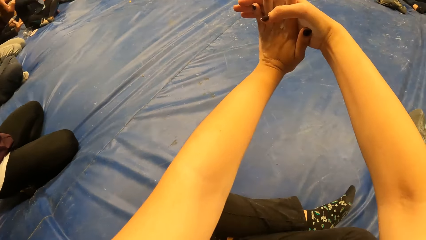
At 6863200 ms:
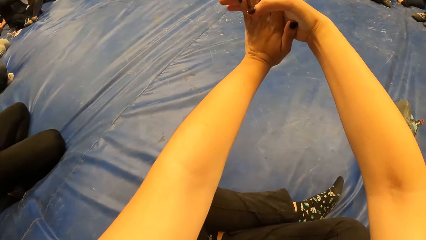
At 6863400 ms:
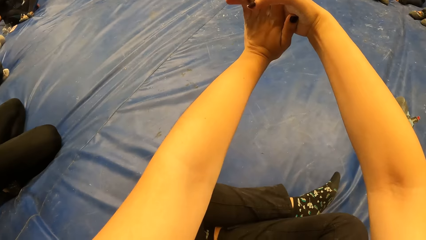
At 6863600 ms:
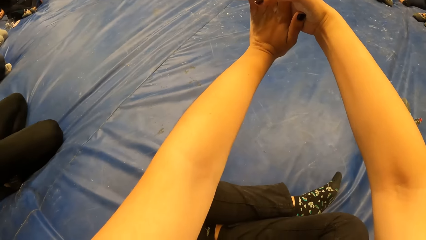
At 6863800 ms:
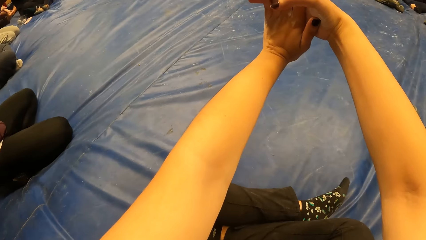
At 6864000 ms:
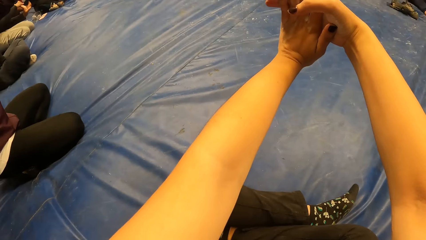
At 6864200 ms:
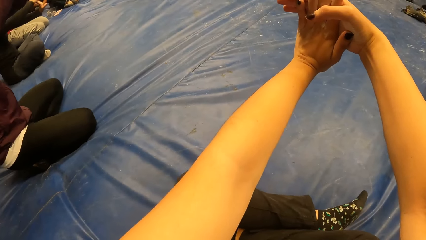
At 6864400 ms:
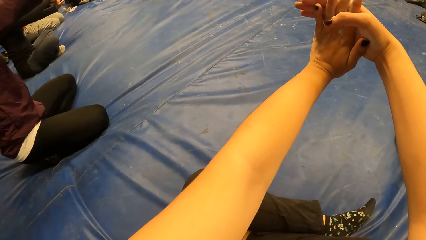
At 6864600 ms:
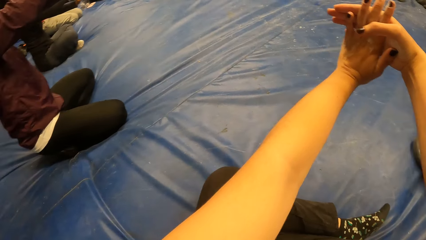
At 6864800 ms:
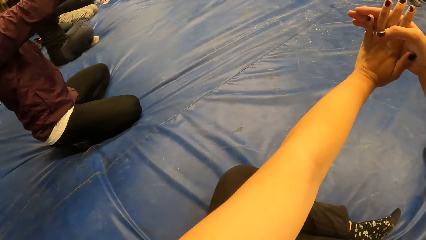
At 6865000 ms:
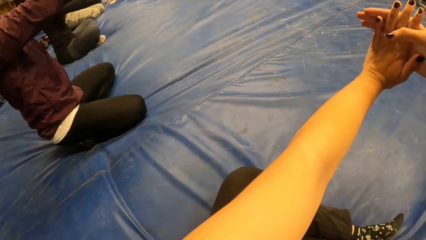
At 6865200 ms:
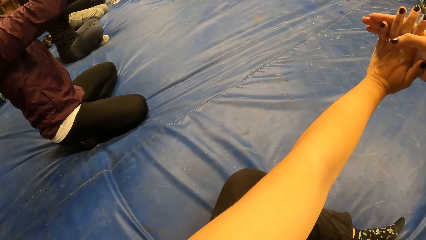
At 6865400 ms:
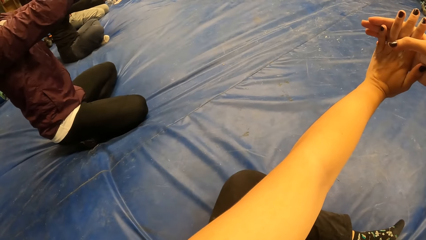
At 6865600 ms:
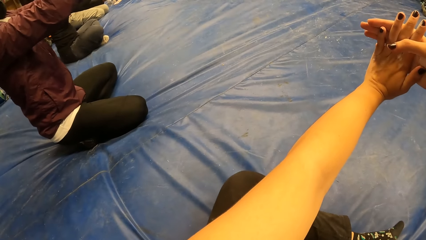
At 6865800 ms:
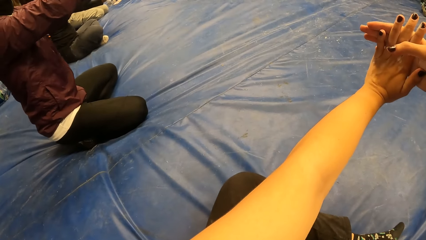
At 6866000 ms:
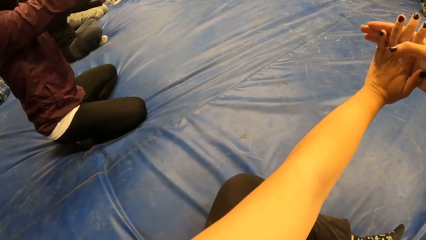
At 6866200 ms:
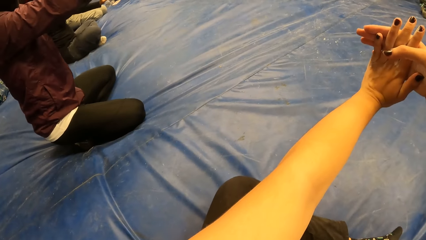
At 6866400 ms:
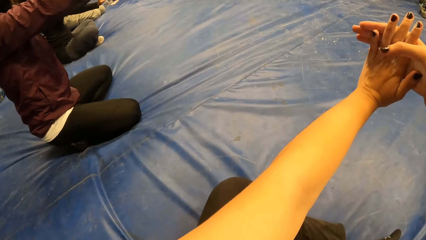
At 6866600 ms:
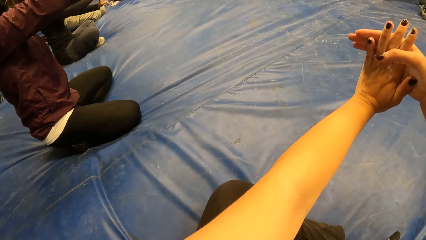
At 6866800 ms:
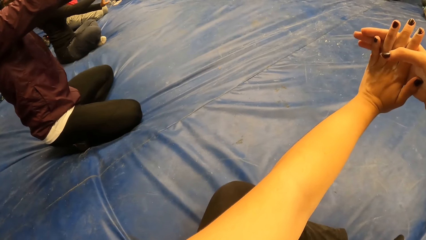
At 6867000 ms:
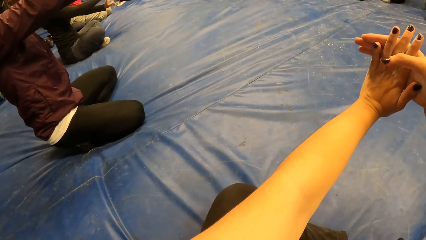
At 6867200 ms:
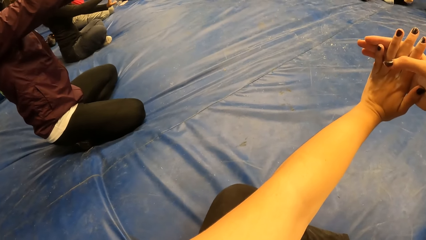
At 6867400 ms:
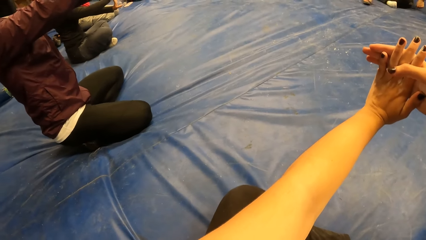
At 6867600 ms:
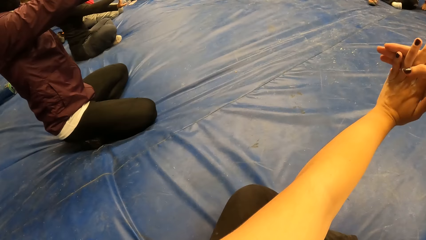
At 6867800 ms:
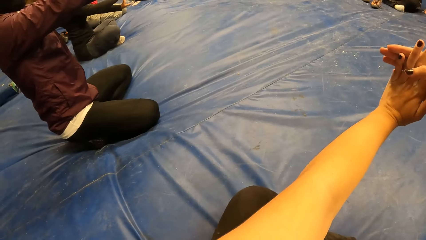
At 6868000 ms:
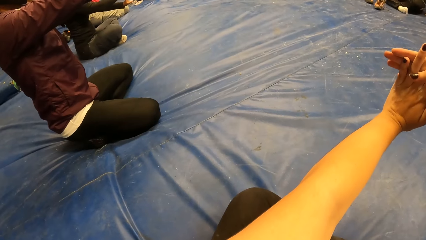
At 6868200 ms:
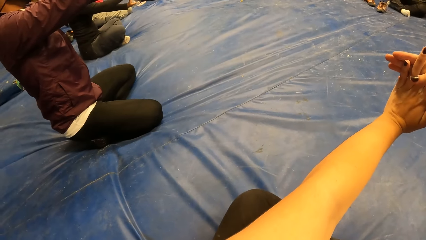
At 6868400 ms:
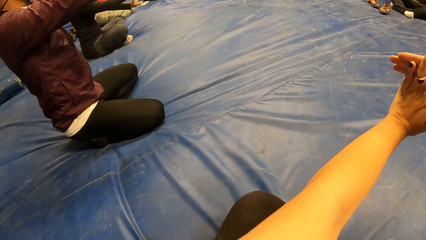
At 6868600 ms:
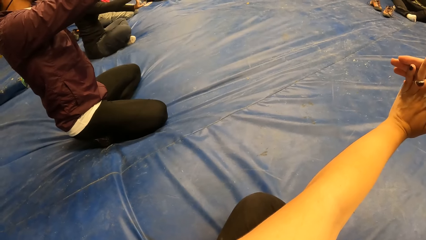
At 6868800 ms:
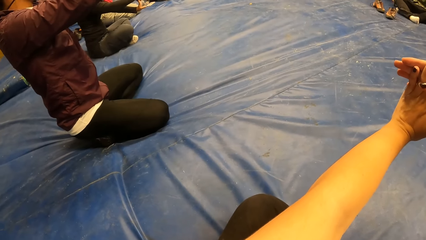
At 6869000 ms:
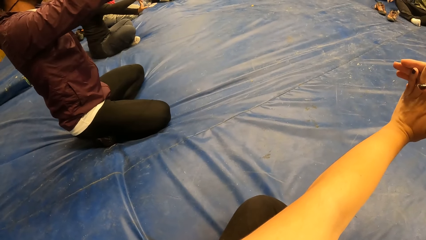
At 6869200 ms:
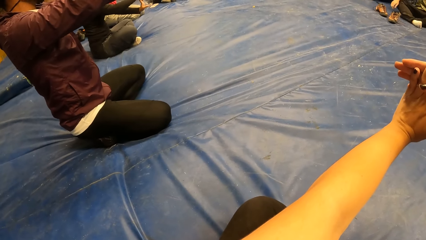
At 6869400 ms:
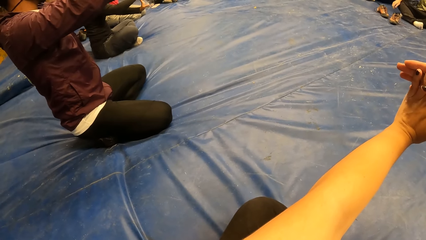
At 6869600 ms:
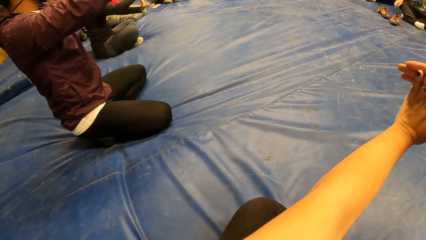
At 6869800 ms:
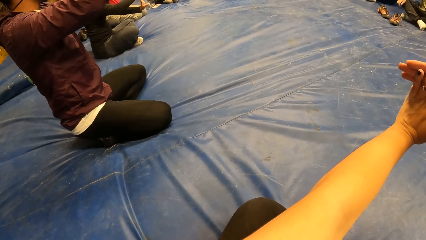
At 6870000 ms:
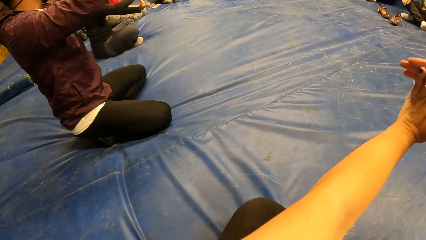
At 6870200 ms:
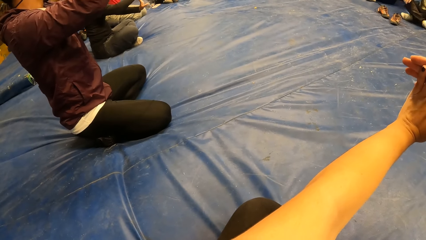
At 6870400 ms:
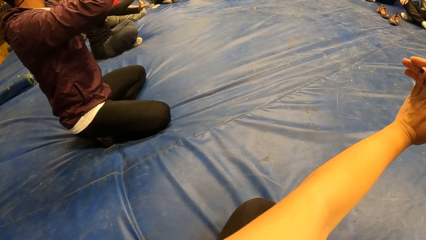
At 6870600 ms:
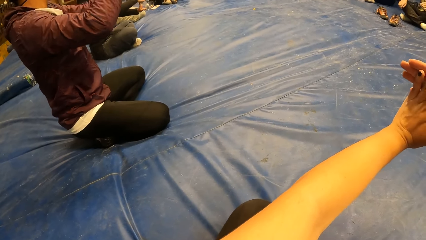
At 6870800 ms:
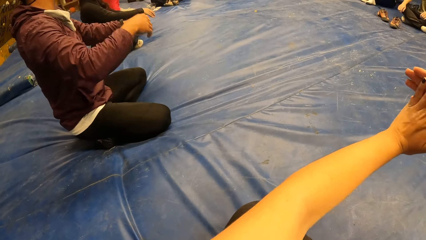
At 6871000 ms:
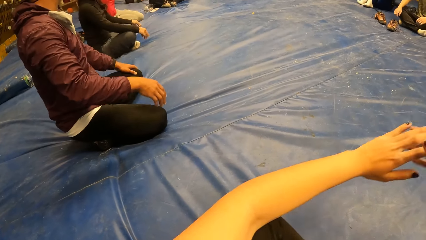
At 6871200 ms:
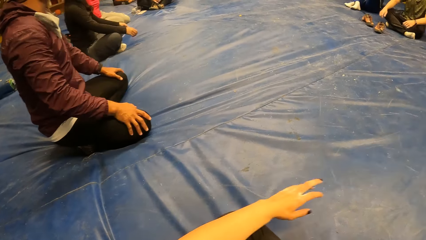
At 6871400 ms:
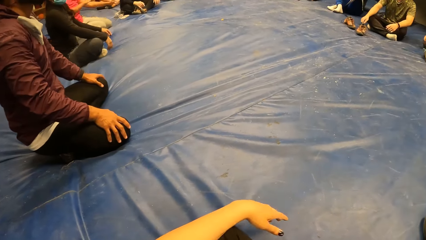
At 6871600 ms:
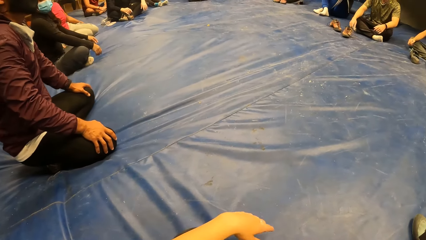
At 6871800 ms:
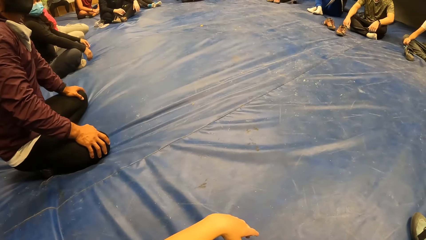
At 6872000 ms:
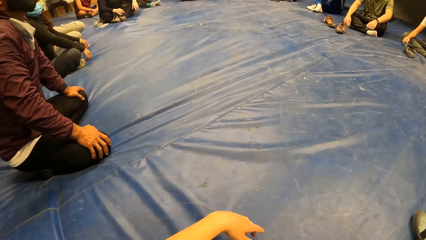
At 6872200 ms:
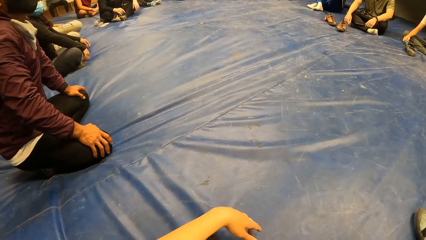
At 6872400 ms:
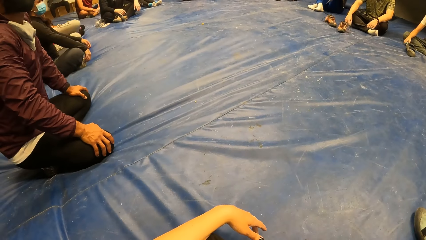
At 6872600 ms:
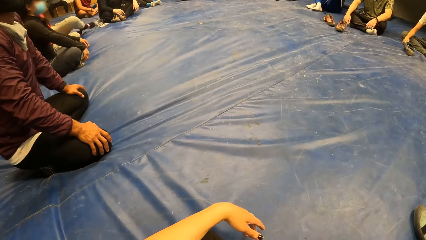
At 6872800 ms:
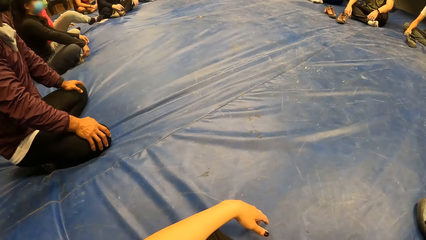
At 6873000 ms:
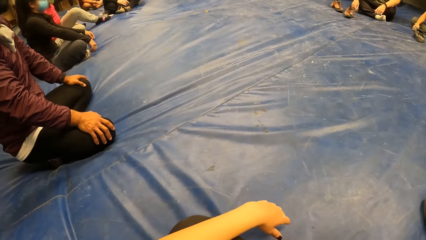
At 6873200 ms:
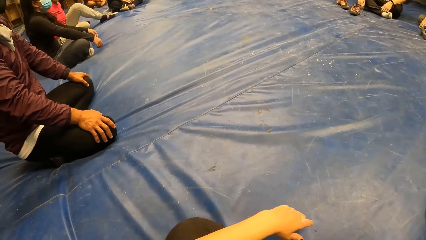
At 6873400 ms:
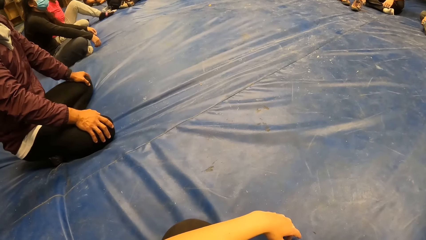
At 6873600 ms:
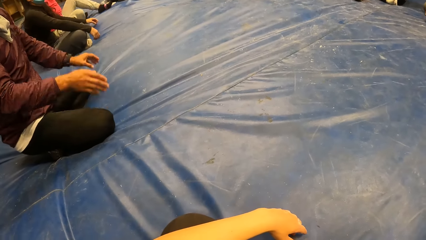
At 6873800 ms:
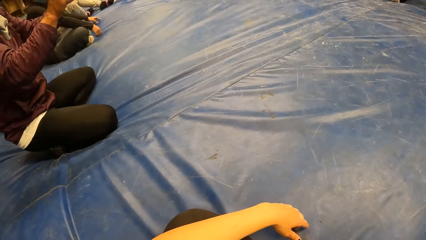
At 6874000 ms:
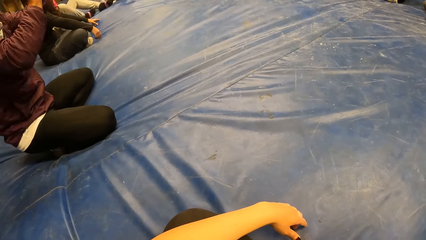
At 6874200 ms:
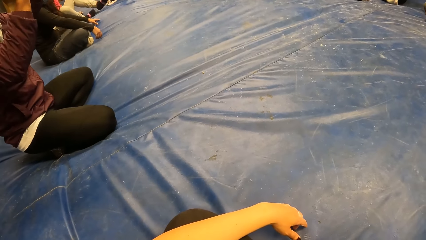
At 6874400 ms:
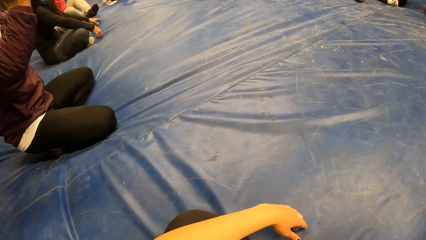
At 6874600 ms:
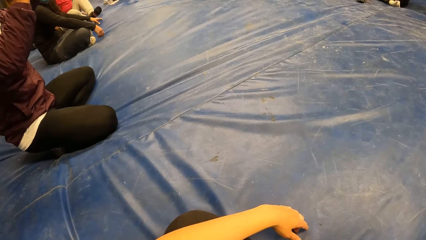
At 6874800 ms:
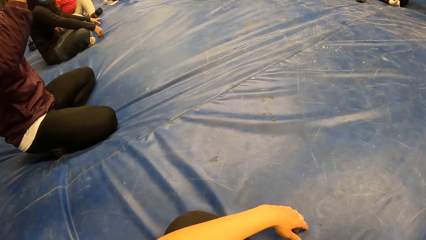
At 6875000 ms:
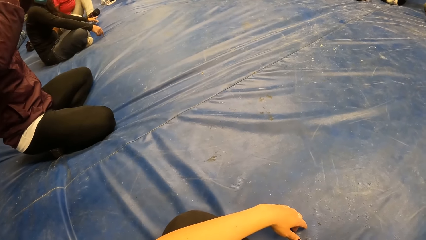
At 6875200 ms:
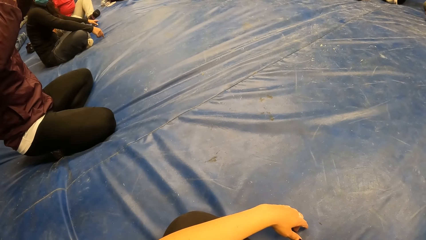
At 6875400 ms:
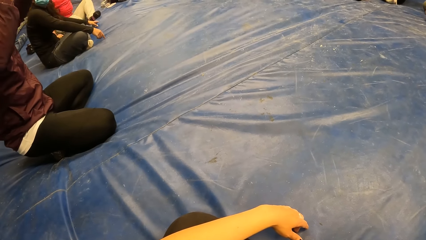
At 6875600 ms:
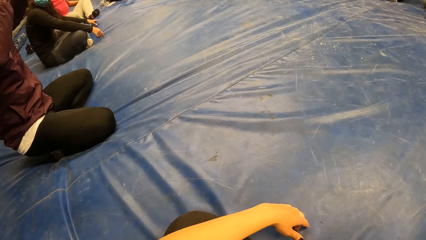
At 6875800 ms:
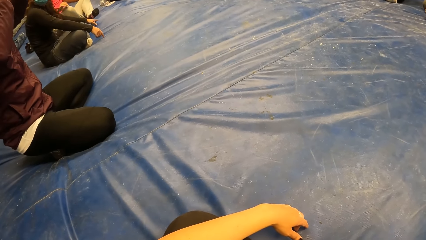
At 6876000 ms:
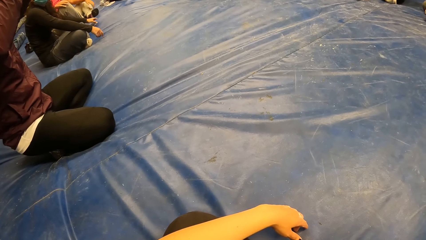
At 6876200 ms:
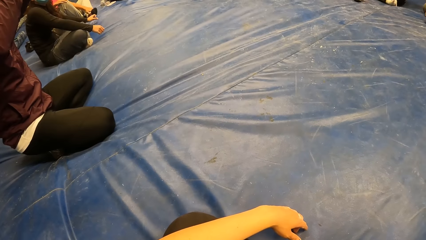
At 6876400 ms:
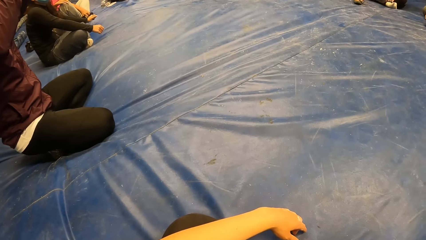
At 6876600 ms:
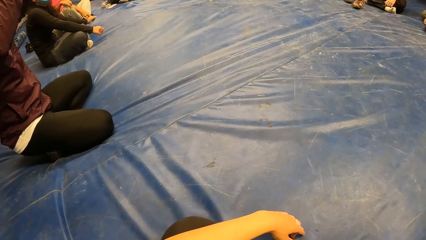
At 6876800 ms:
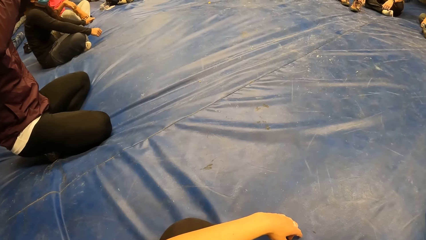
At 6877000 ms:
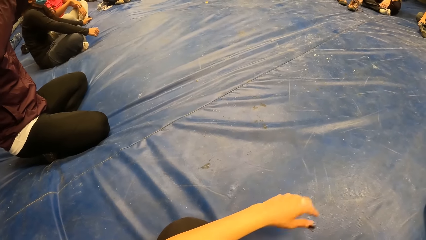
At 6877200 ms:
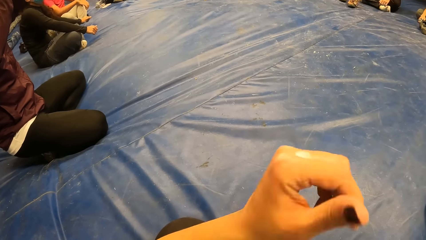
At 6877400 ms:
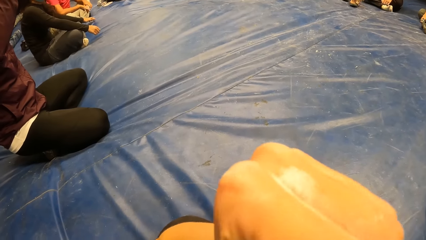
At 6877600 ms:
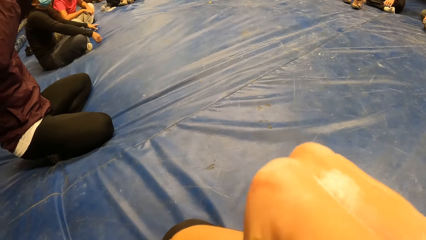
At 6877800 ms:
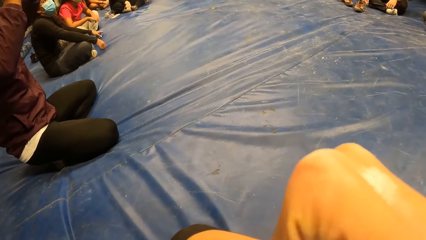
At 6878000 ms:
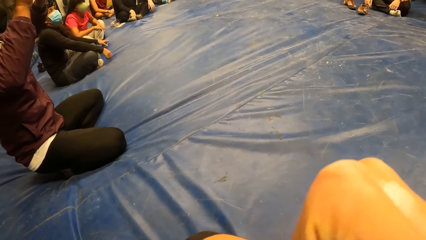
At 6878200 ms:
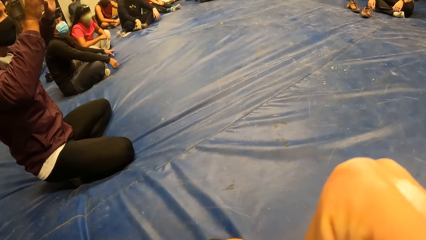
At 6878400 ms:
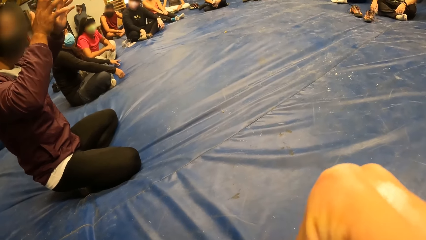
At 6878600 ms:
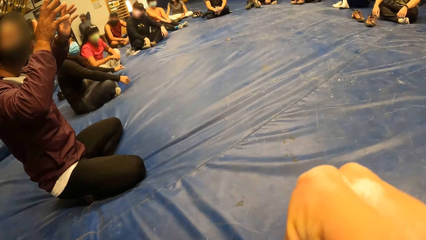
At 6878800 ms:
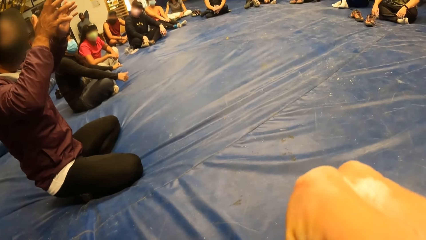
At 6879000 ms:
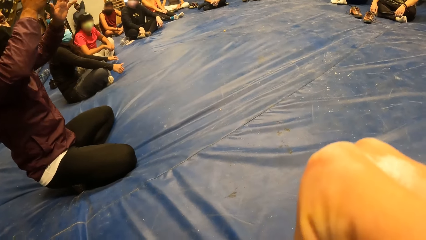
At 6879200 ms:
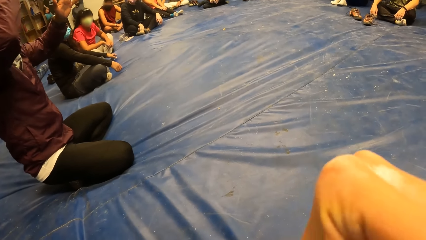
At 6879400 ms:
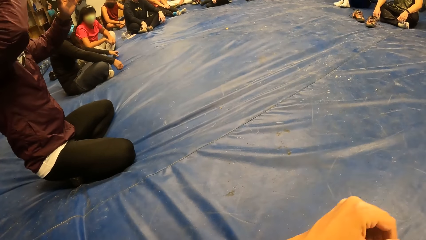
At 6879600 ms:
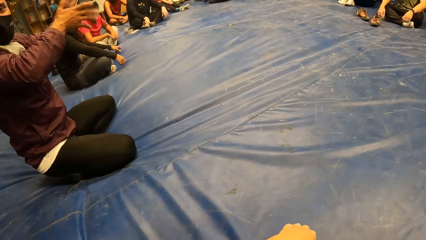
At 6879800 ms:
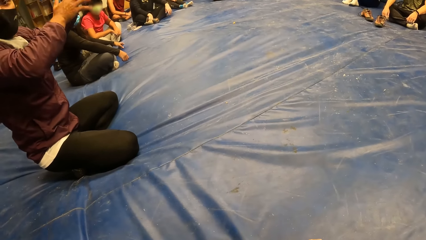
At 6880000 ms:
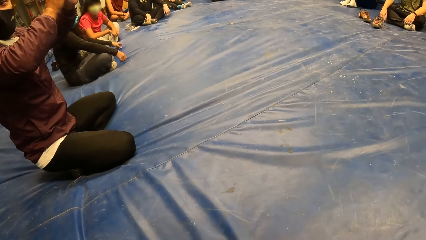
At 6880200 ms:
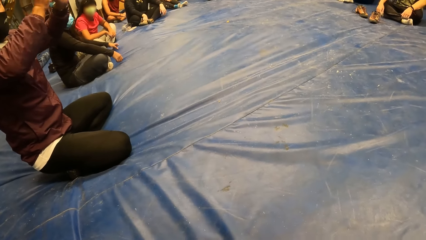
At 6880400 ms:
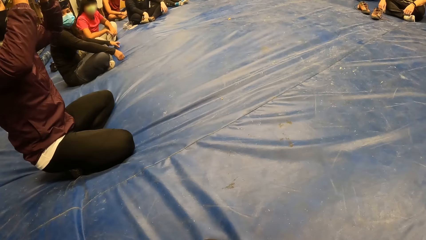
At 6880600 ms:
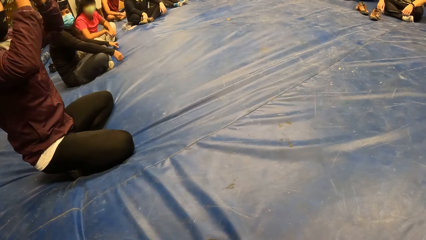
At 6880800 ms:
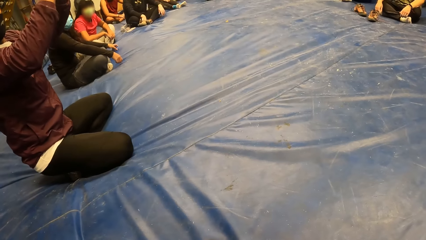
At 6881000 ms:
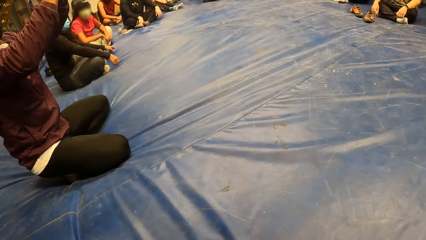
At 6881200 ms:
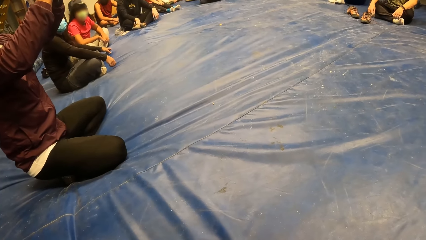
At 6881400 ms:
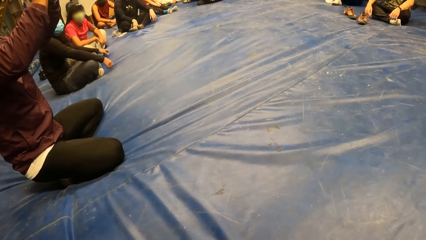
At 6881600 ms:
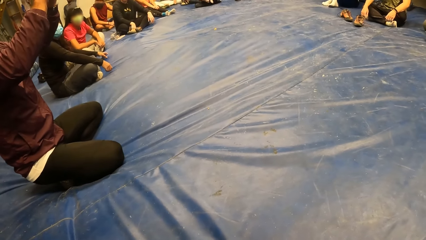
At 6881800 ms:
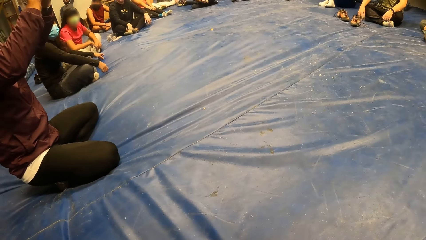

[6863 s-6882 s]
A man holds his knees. The camera wearer rests her hands on her legs. The man raises his hand. The camera wearer raises her hand to something. The man makes gestures with his hands.
